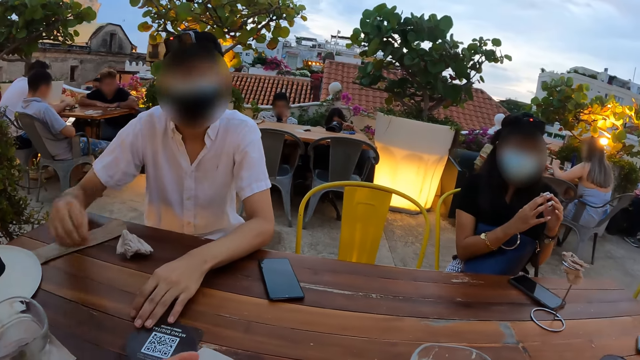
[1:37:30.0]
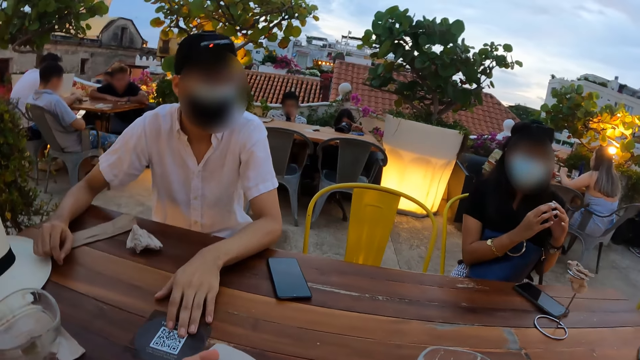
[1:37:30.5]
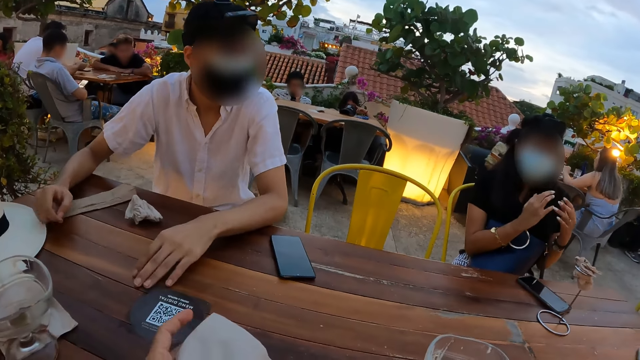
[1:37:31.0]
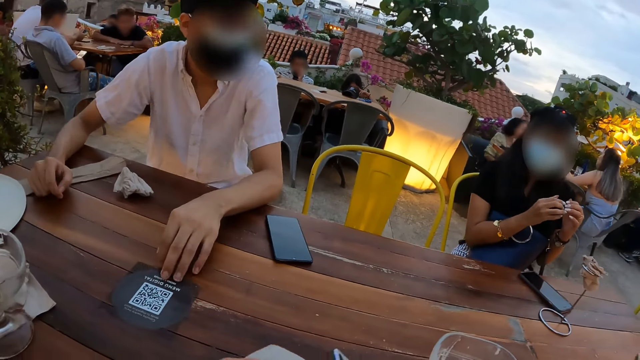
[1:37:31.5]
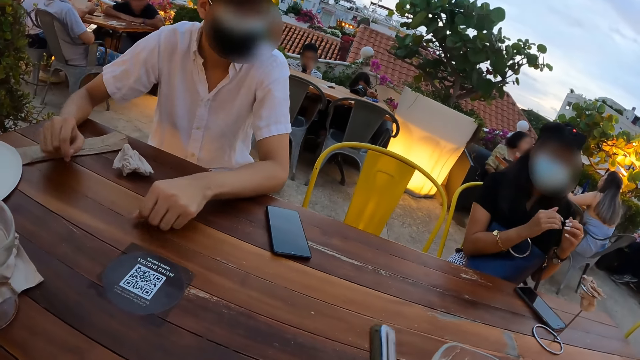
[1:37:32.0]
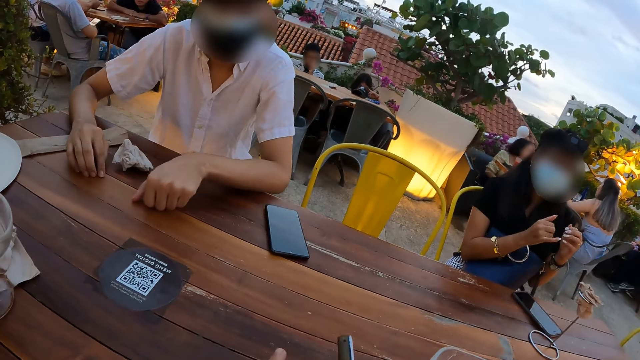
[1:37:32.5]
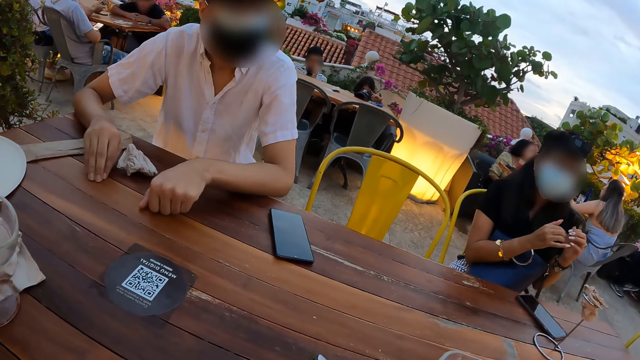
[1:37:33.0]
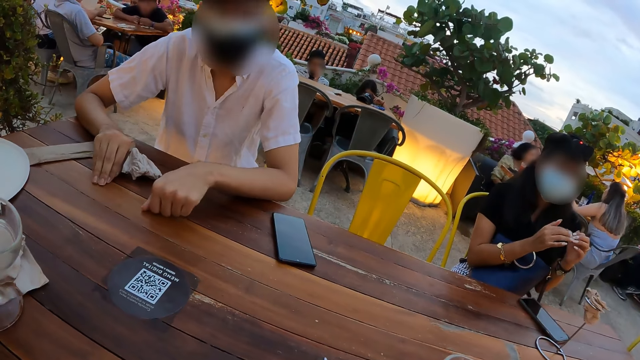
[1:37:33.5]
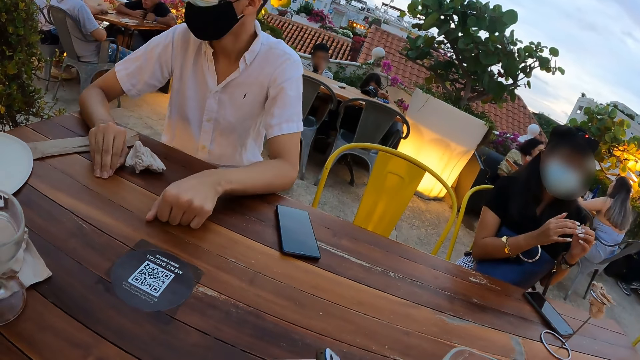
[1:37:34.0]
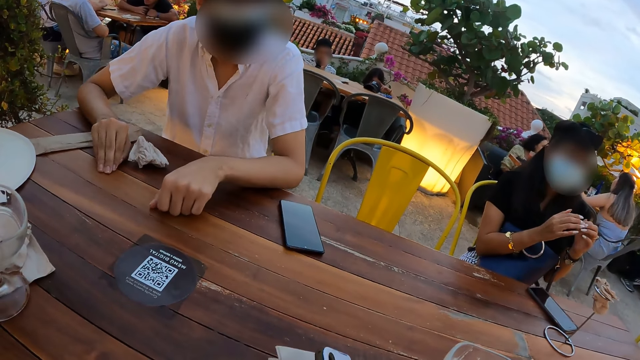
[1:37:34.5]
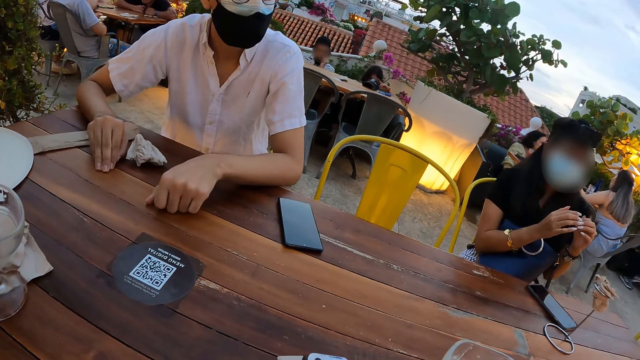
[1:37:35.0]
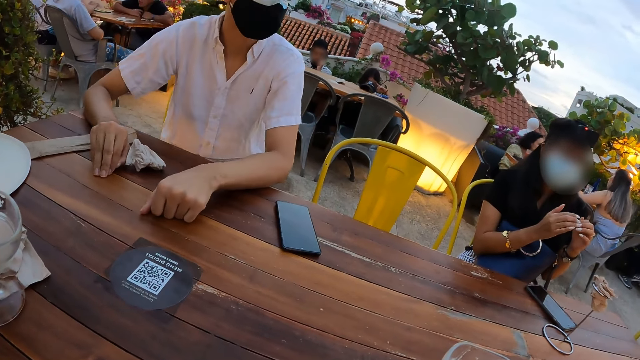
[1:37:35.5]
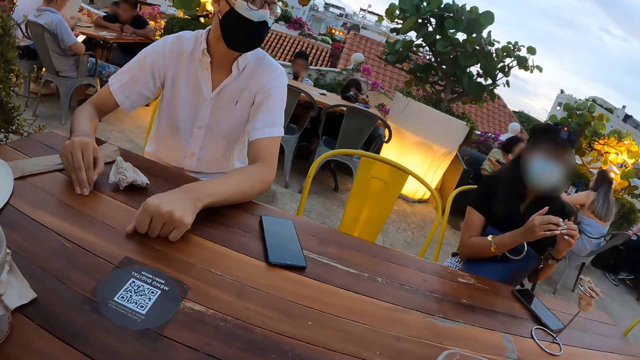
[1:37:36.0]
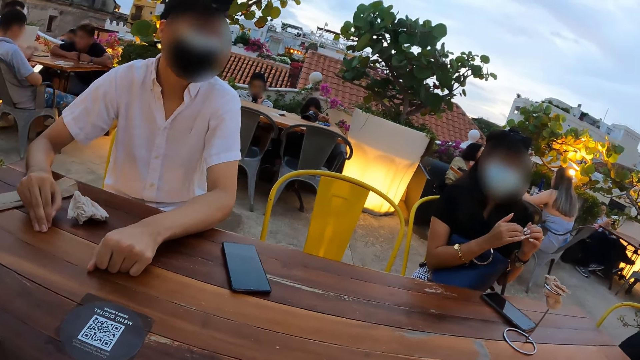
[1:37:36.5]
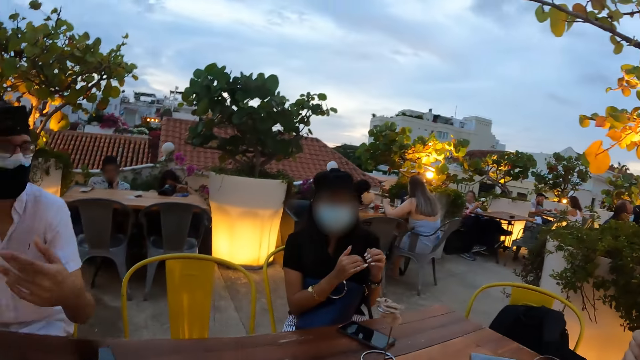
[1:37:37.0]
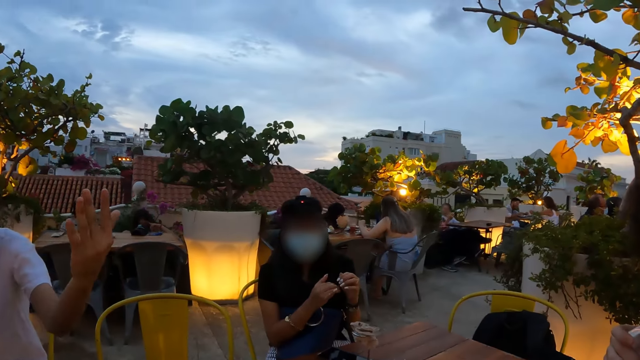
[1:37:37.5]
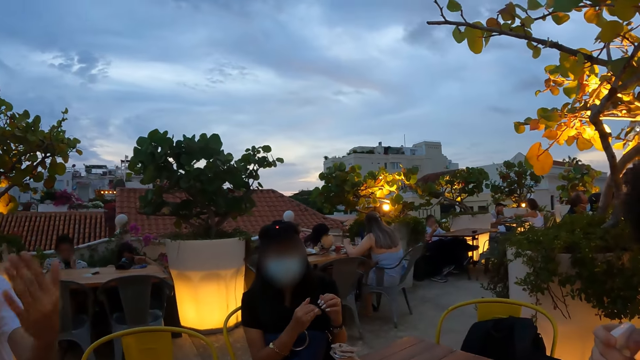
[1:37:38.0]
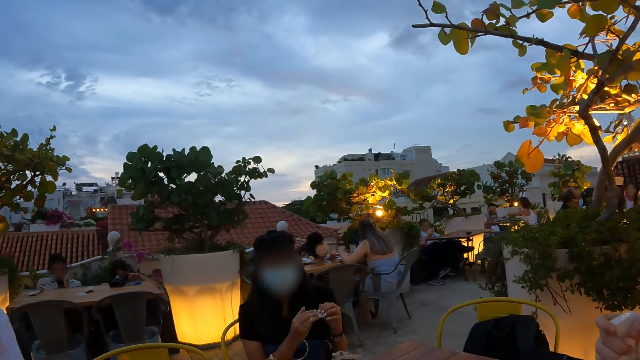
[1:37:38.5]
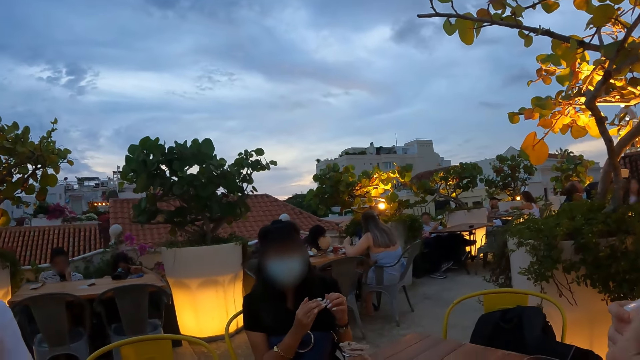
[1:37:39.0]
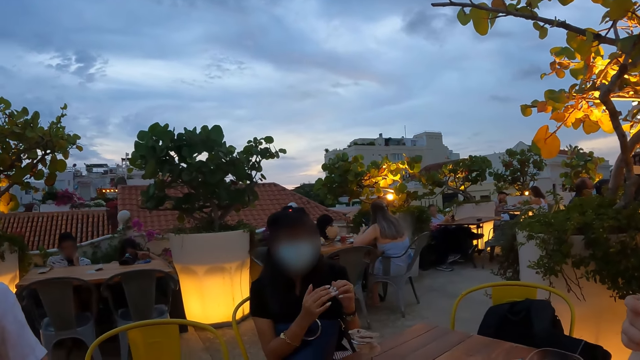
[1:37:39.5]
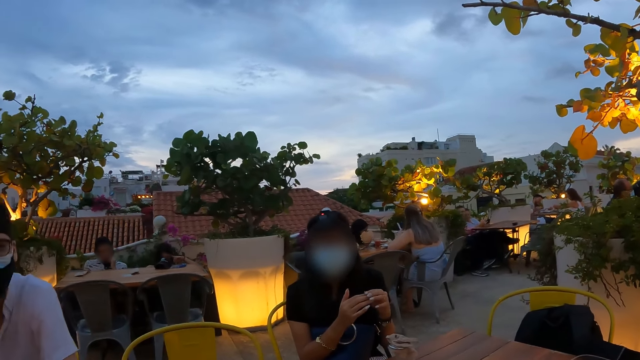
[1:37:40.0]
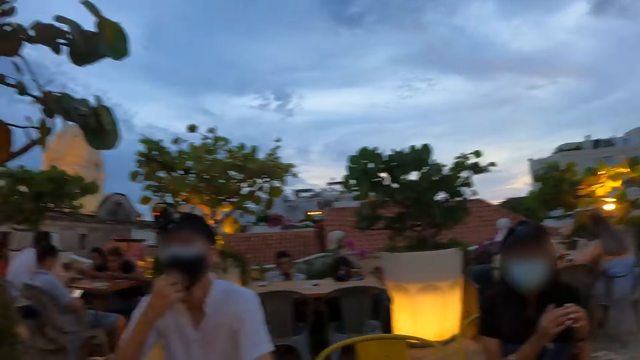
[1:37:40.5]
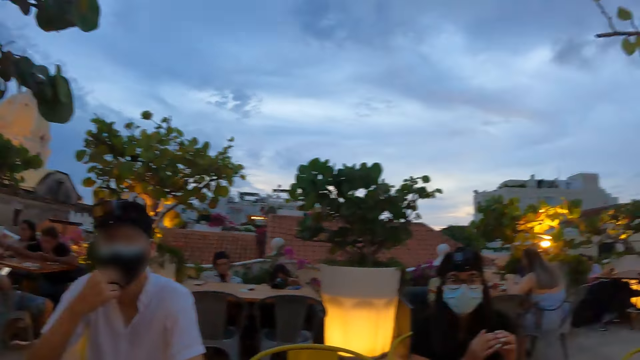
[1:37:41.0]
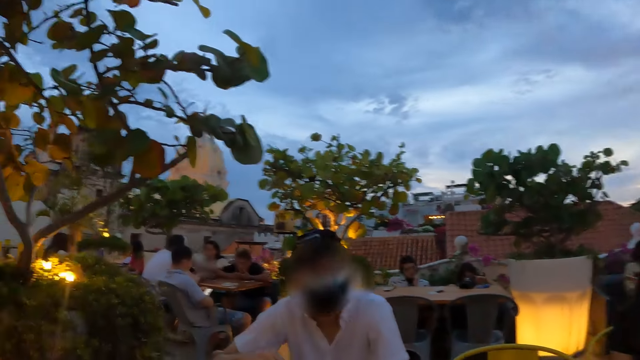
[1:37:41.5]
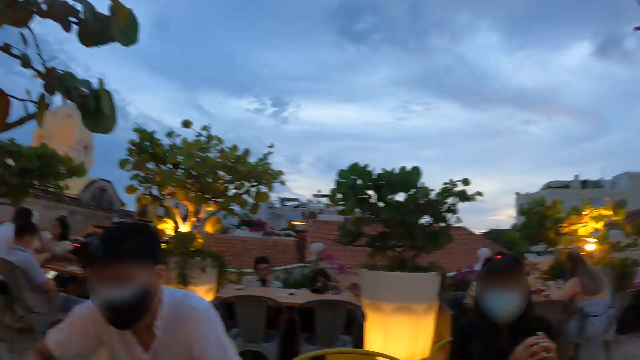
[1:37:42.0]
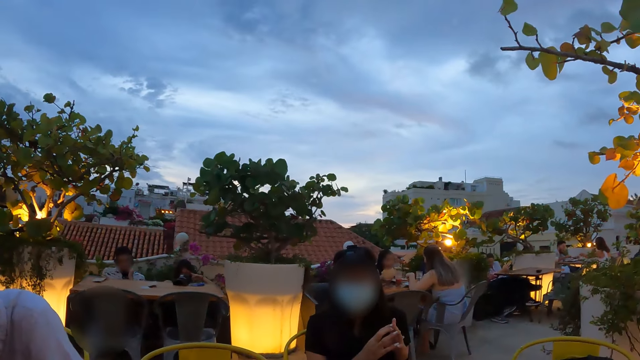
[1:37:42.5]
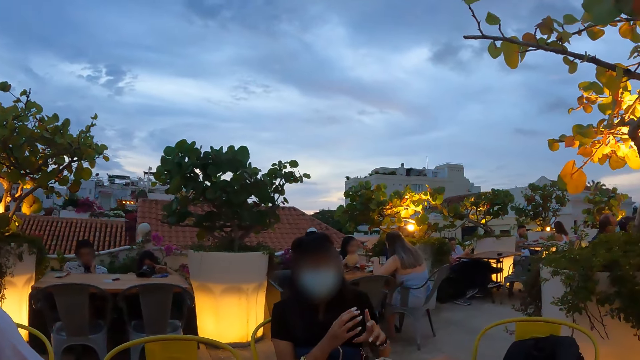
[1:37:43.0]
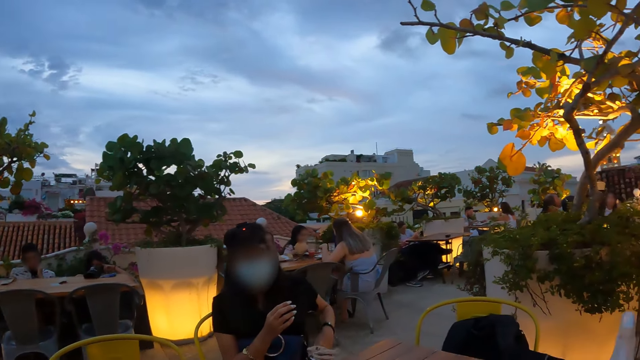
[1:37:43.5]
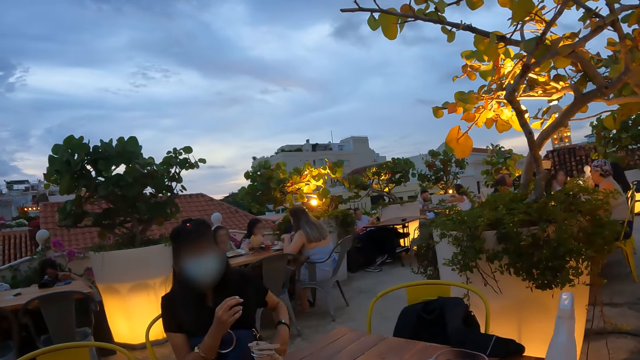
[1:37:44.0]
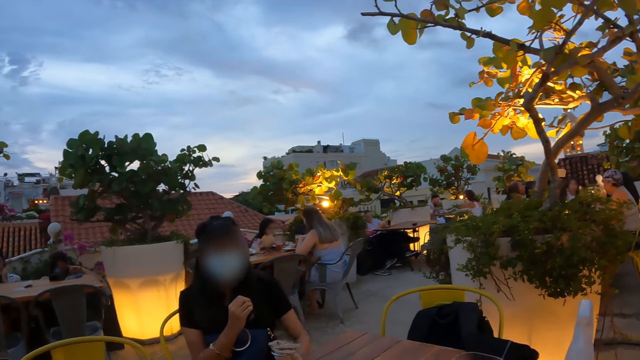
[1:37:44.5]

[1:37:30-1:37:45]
The camera wearer interacts with a person. They interact with another person. They look around the compound.

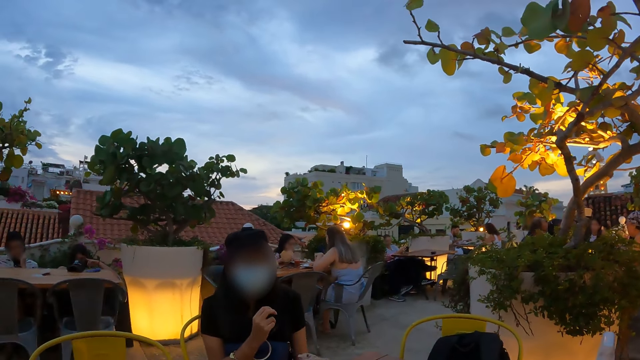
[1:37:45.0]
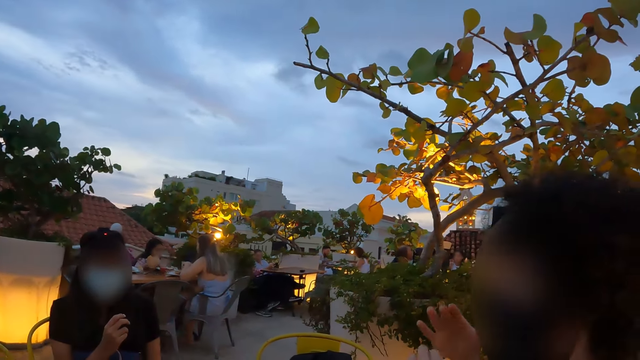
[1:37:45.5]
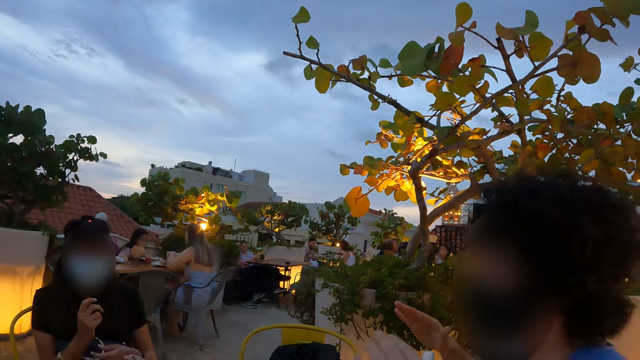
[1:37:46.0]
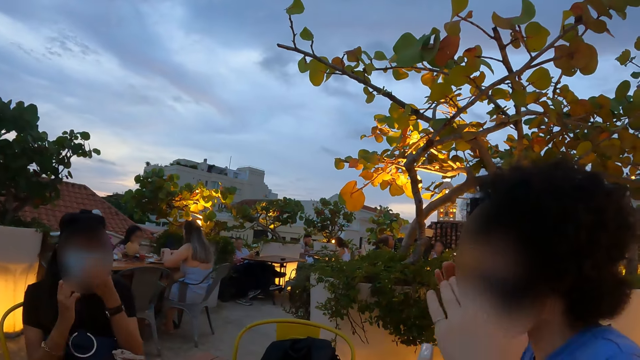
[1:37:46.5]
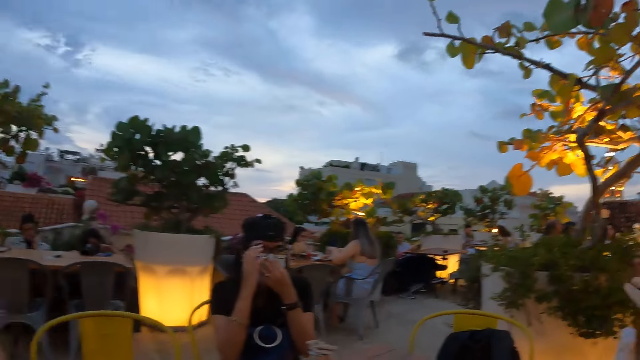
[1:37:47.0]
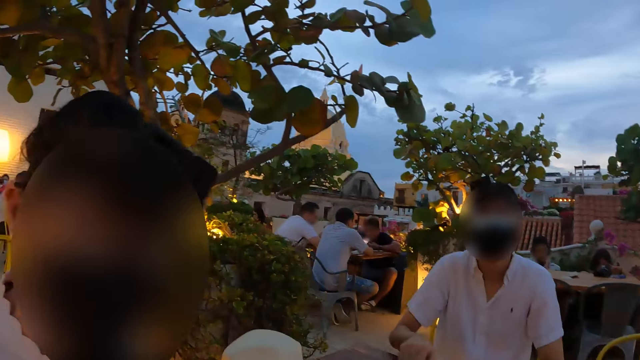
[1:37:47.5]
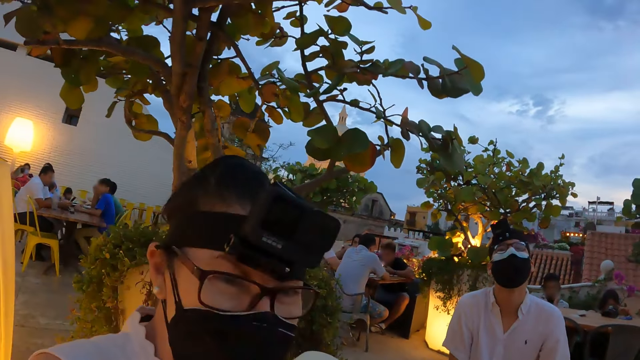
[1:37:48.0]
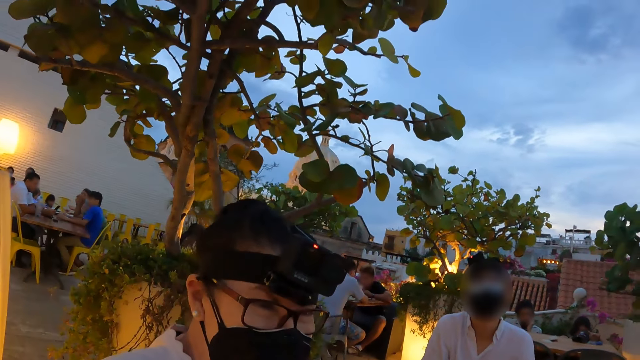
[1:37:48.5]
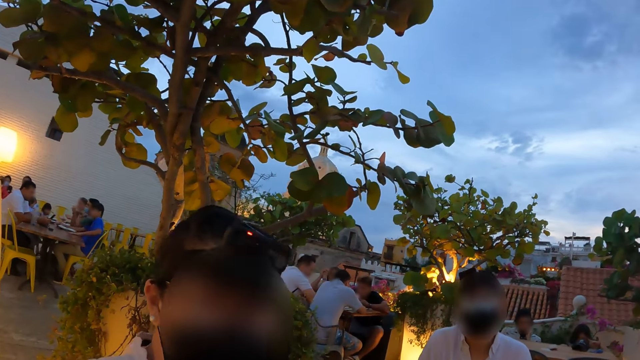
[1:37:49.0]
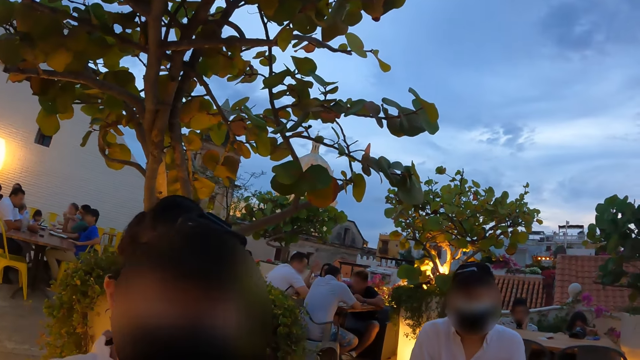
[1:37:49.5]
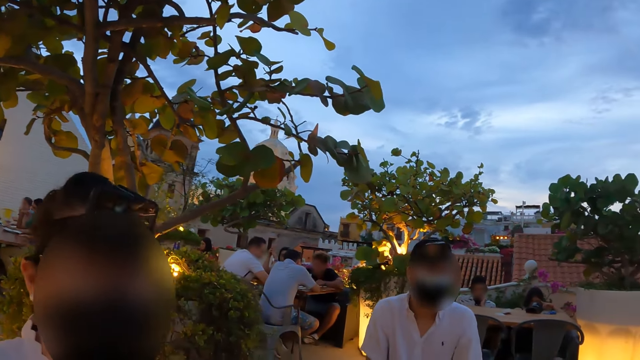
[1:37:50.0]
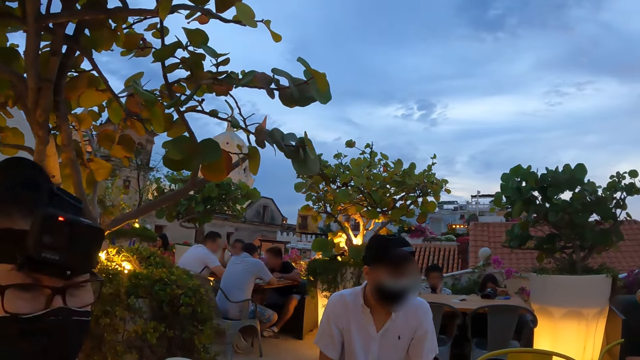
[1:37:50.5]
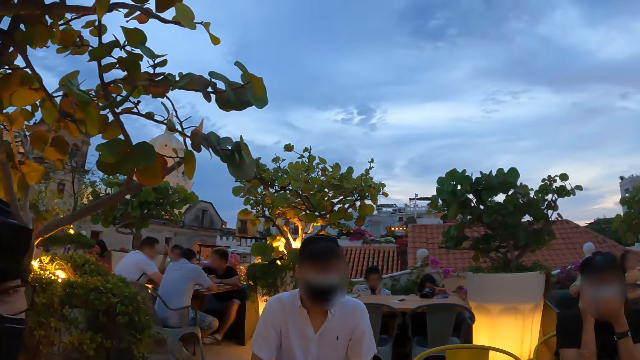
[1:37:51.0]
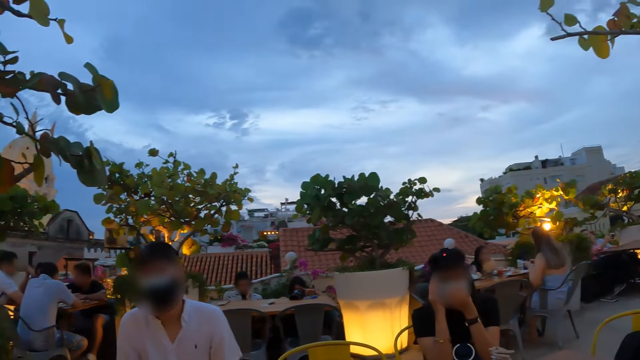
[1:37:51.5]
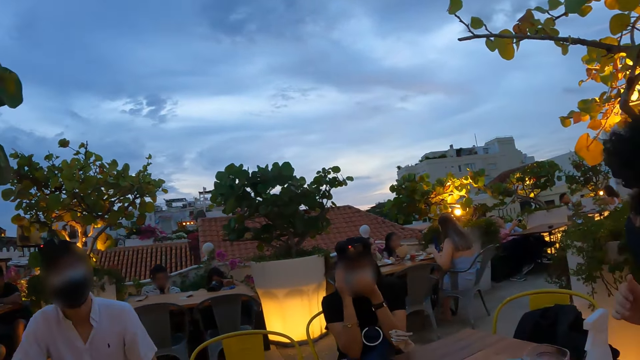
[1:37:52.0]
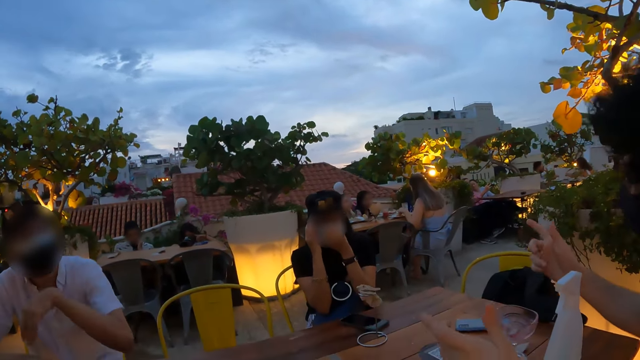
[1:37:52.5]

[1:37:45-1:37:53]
The camera wearer interacts with a person. They interact with another person.
